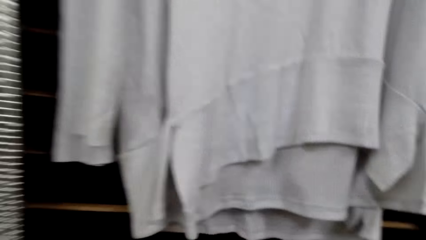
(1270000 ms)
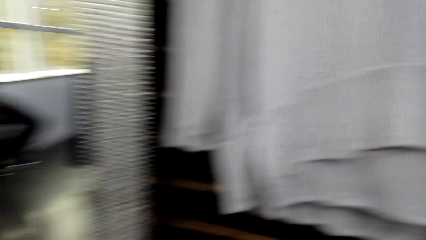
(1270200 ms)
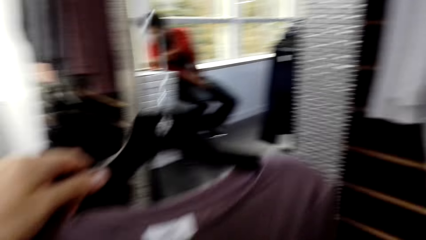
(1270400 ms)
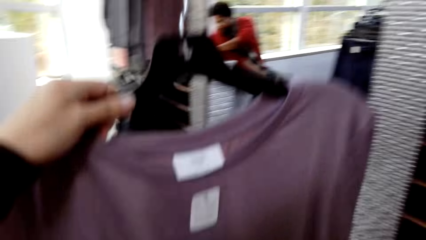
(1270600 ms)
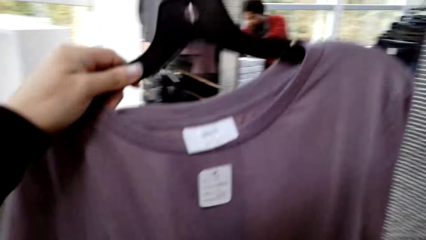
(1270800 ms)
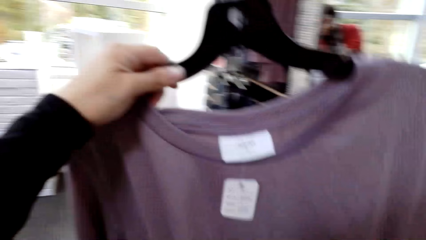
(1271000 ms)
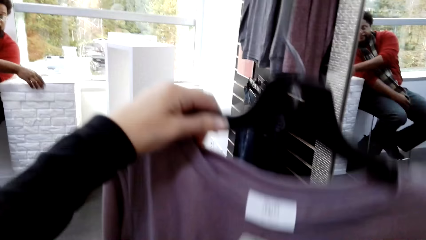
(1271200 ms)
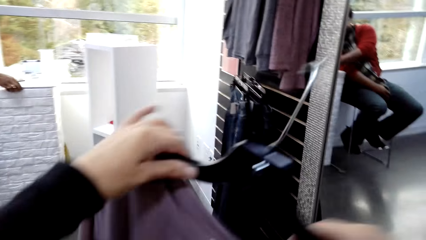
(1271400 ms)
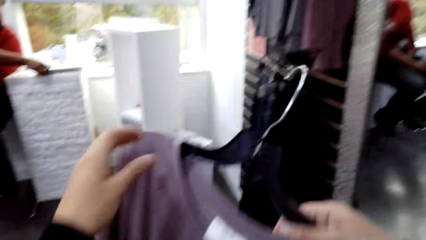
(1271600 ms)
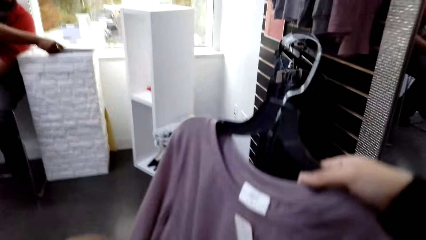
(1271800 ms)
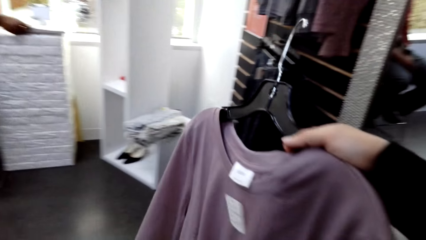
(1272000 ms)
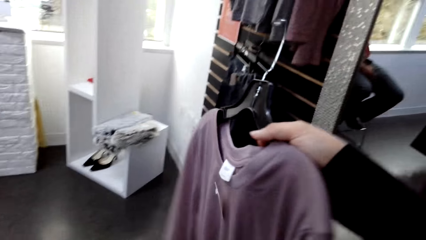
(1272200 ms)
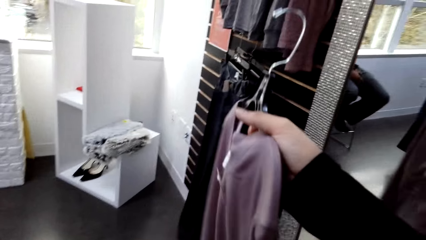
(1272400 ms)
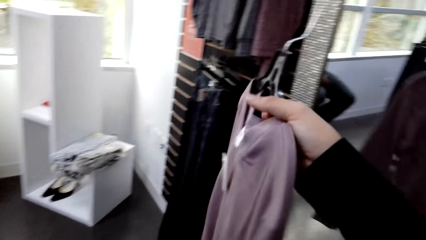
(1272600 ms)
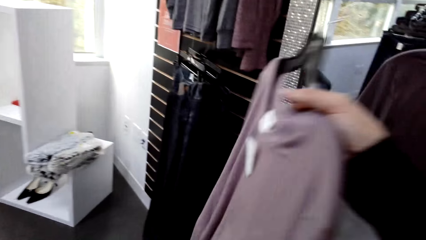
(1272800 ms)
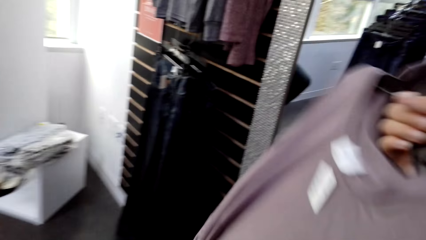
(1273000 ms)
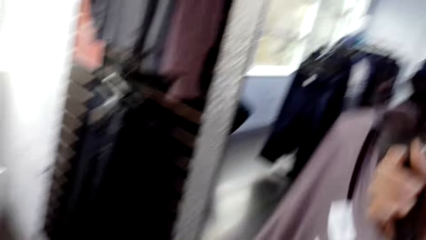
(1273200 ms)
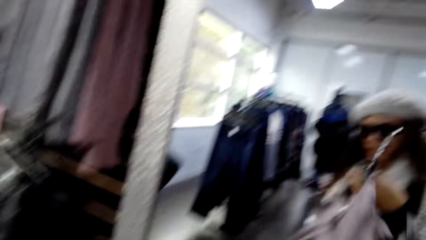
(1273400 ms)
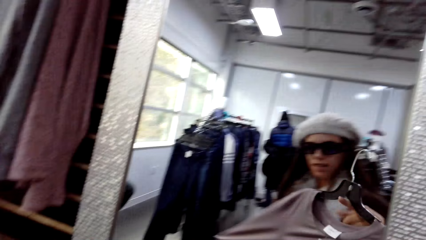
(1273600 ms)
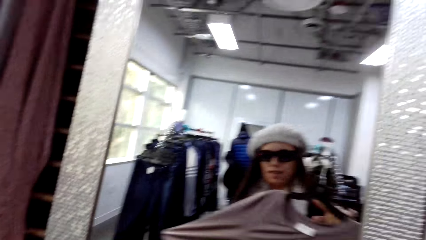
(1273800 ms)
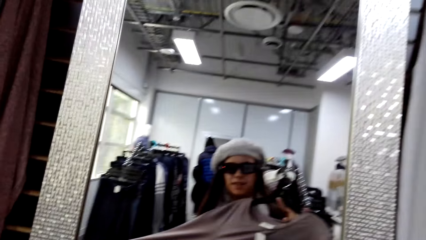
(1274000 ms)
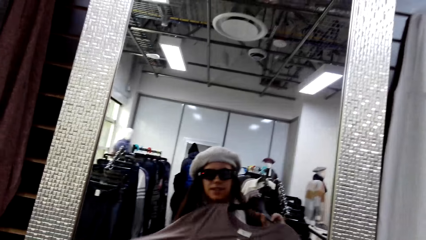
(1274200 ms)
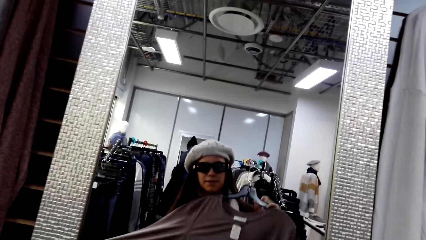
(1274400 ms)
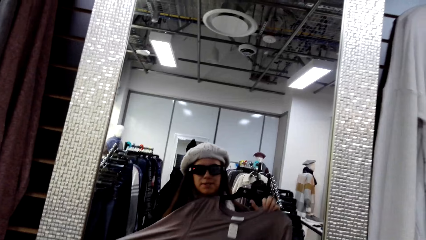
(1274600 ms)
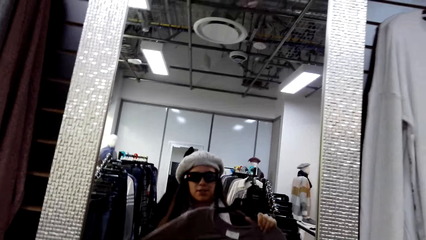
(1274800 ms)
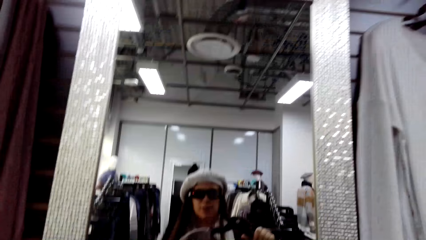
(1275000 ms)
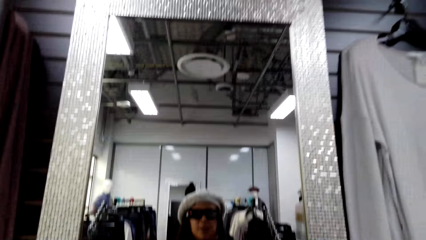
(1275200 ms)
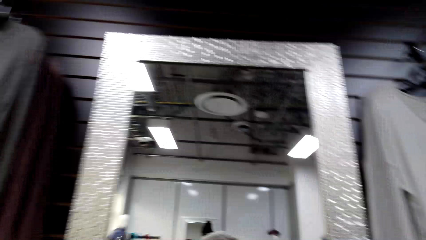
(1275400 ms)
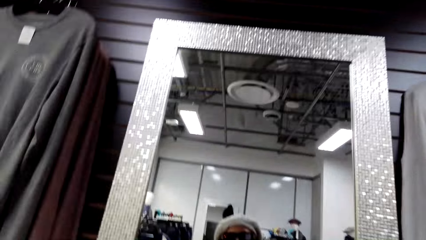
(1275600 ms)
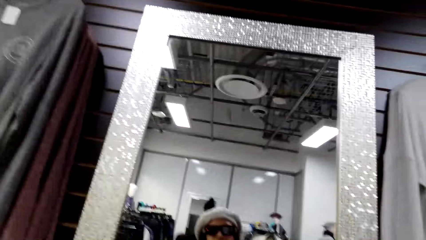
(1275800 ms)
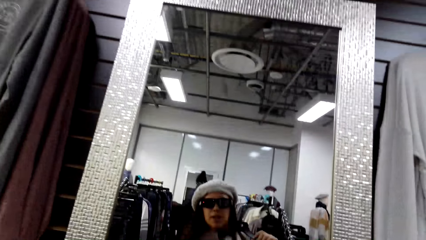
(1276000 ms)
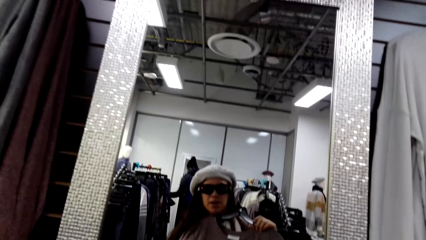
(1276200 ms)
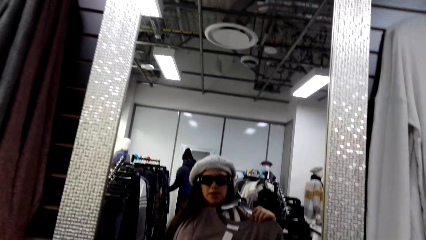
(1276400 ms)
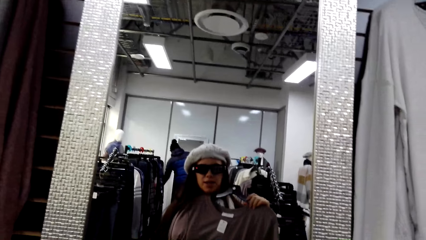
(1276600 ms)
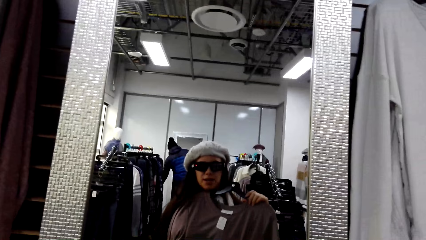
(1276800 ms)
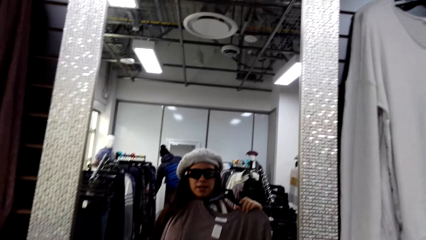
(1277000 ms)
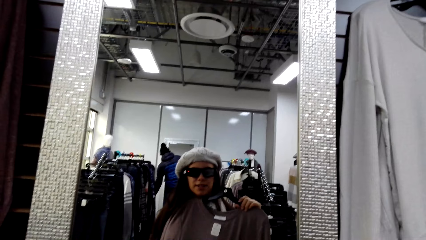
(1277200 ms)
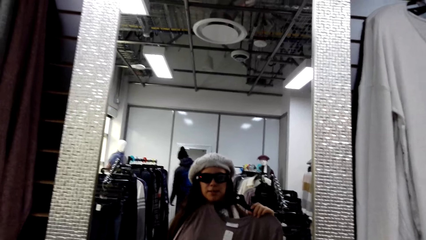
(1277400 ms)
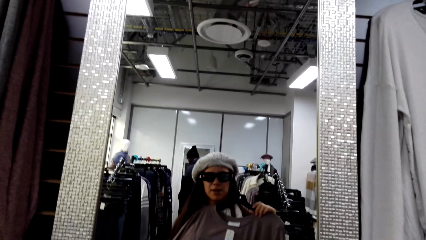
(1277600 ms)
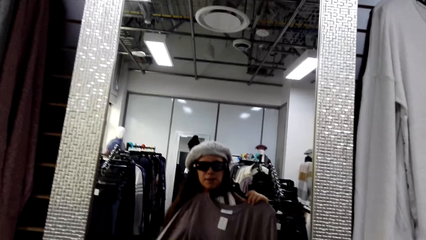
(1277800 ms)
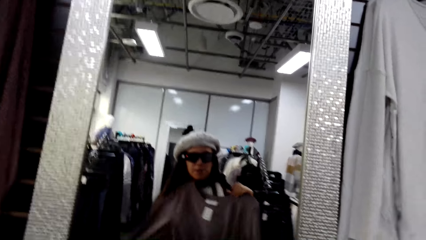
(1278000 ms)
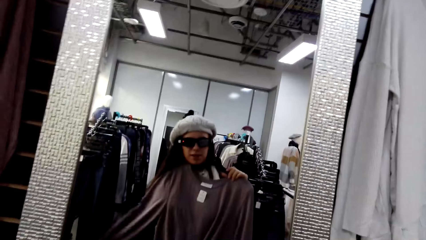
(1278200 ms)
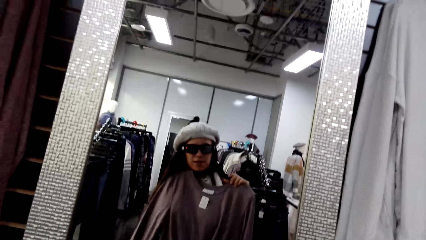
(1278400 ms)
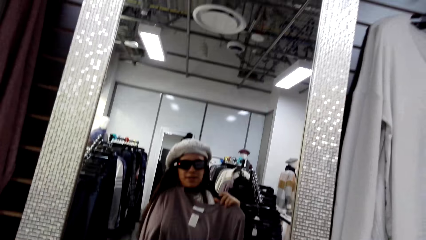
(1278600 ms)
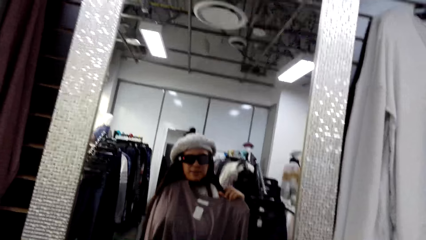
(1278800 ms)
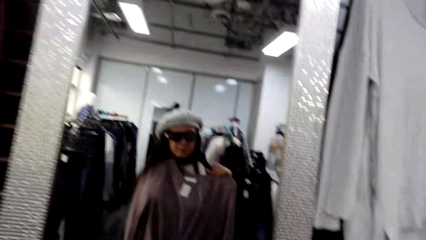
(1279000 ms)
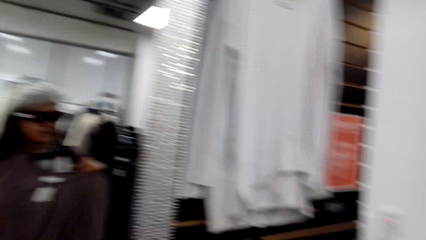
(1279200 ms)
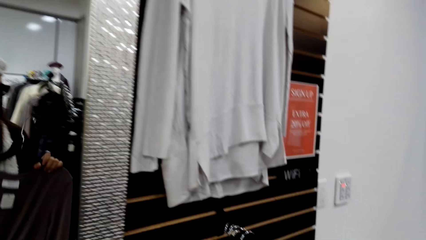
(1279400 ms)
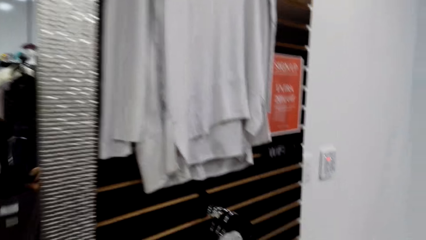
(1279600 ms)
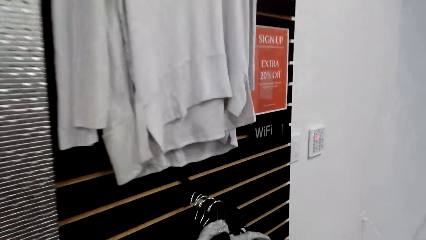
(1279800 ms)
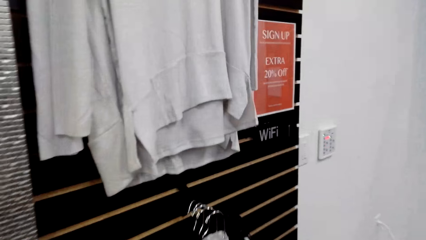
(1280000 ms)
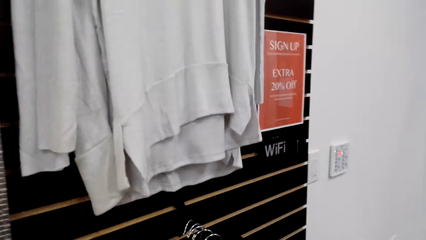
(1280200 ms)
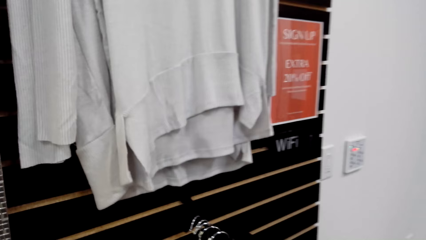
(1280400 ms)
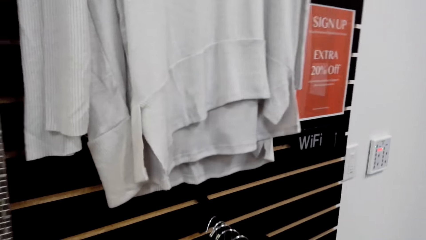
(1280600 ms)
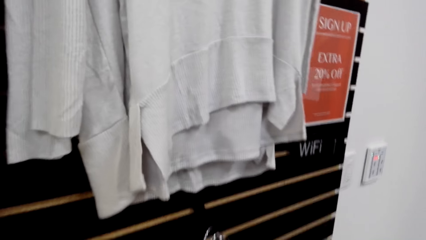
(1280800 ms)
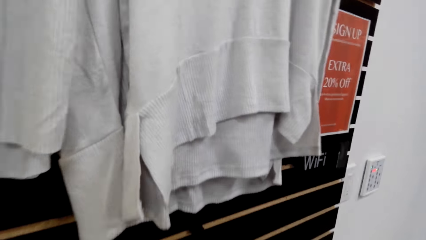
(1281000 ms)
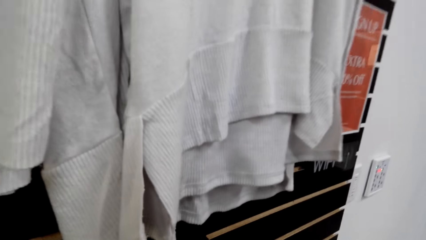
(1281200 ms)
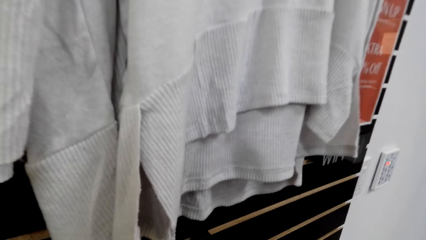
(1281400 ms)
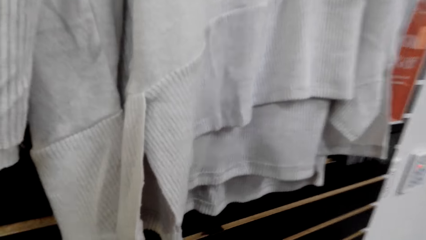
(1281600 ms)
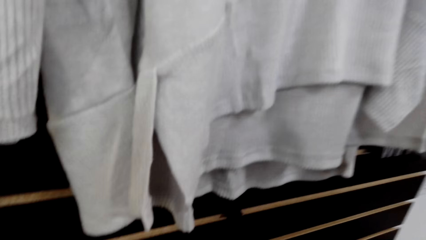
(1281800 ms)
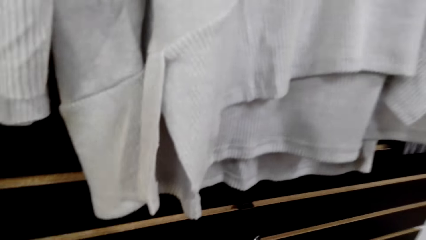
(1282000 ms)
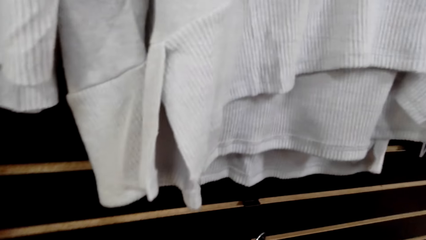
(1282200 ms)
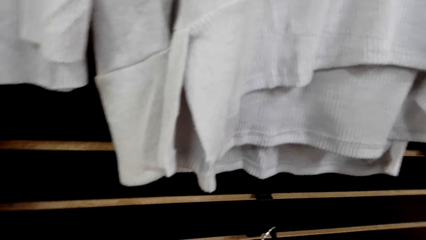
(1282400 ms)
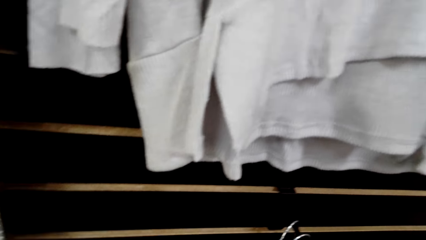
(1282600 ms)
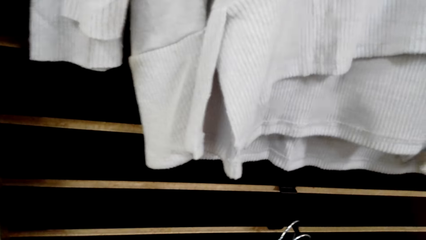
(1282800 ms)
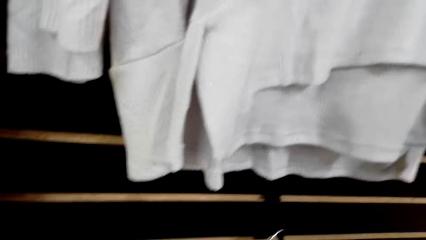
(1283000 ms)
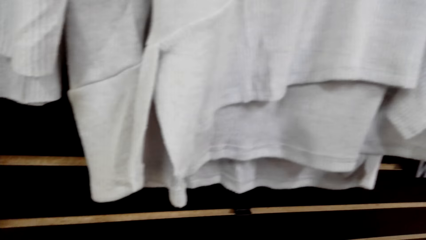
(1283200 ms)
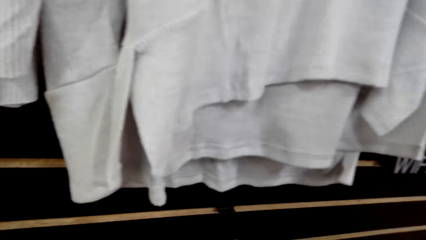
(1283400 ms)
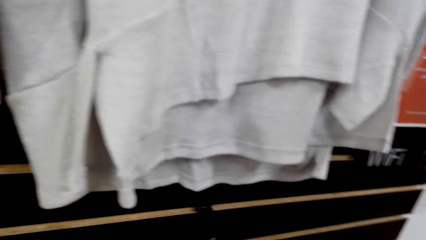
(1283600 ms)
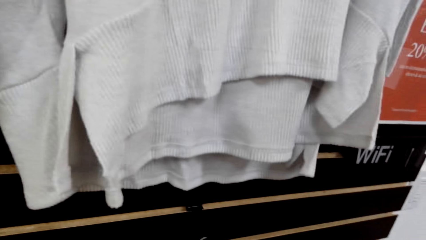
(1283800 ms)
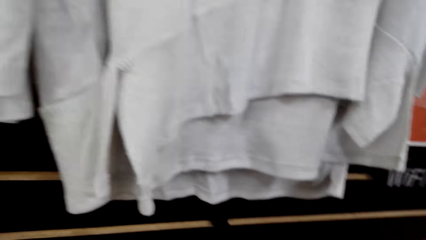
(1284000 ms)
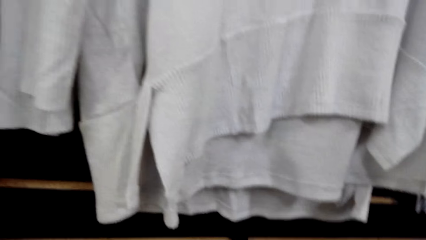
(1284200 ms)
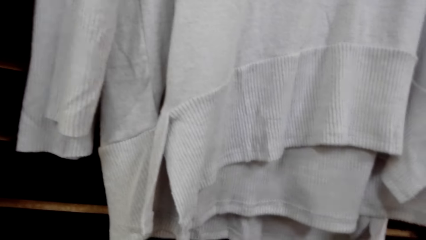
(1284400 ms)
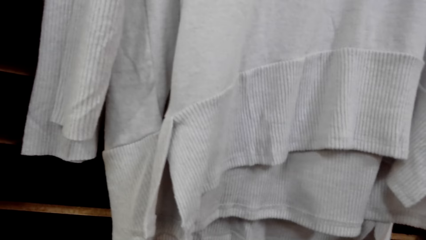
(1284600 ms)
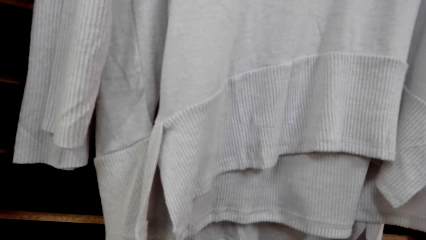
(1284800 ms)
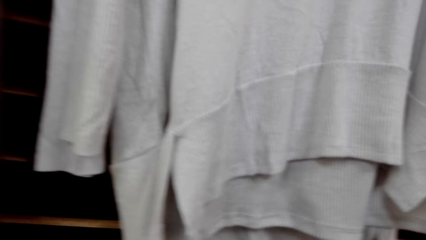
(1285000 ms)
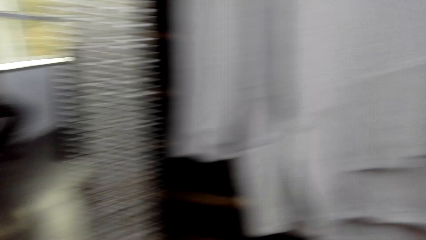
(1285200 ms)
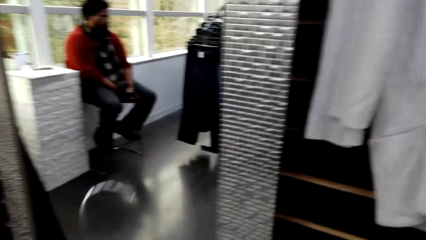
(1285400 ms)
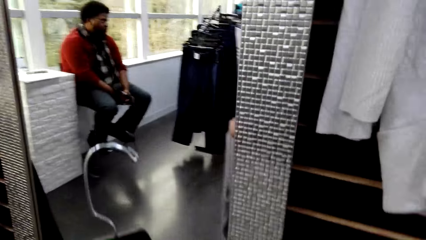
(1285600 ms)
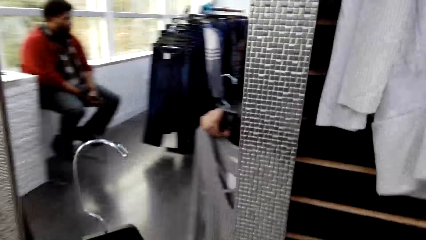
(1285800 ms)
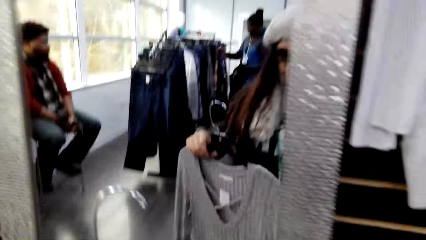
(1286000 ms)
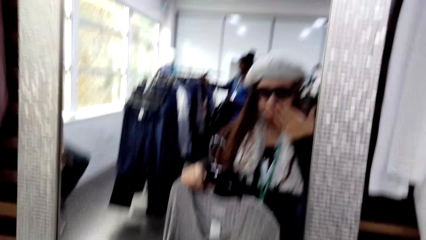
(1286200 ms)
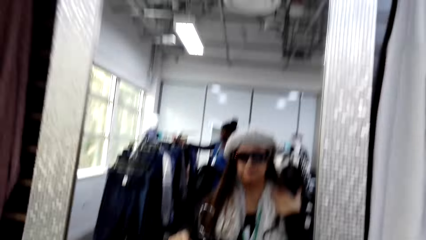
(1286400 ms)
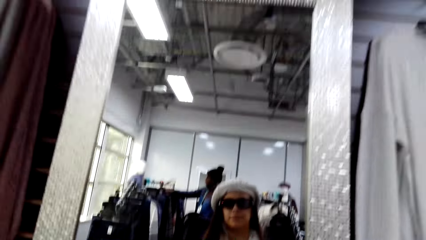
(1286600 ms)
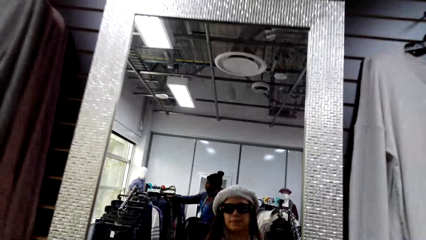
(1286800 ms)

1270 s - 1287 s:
The camera wearer picks a t-shirt or sweatshirt from the hanger. They fit the sweatshirt. They hold the t-shirt at the mirror.
